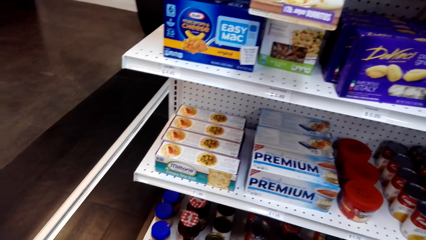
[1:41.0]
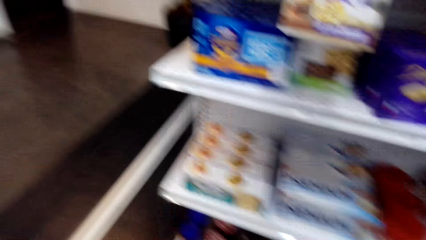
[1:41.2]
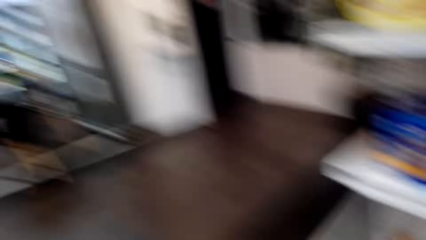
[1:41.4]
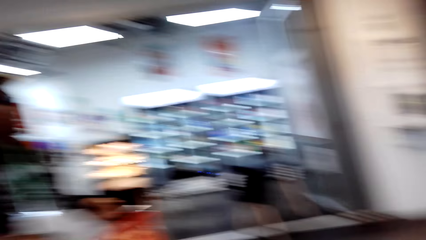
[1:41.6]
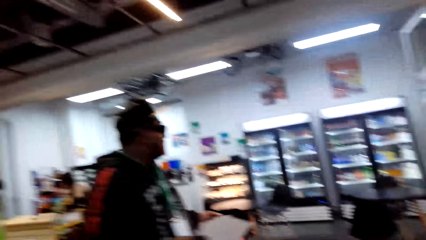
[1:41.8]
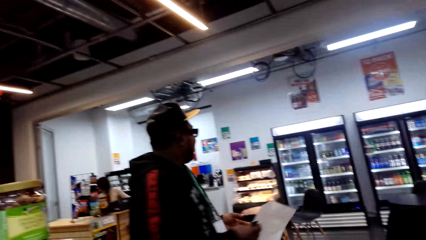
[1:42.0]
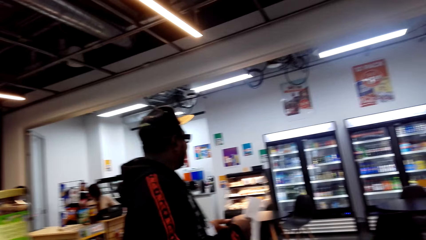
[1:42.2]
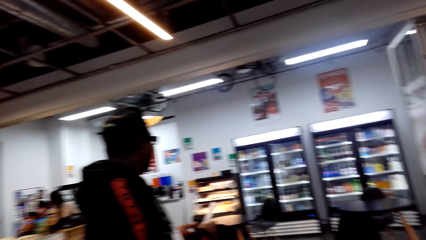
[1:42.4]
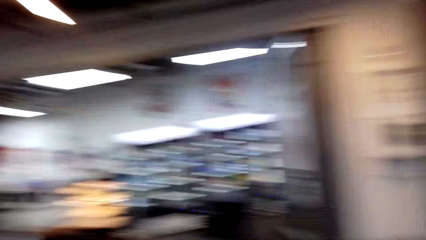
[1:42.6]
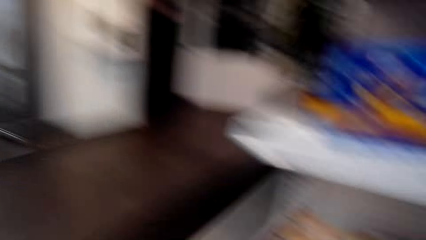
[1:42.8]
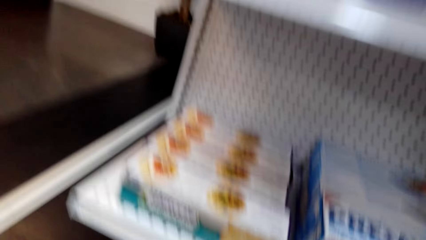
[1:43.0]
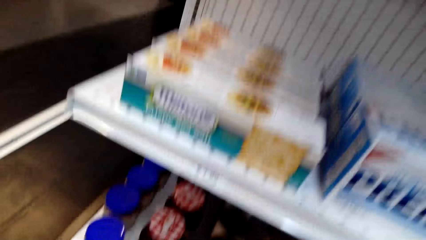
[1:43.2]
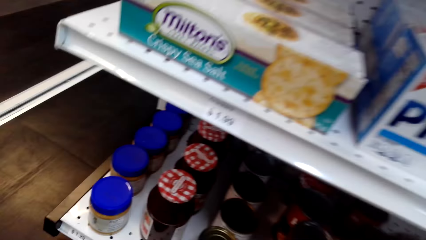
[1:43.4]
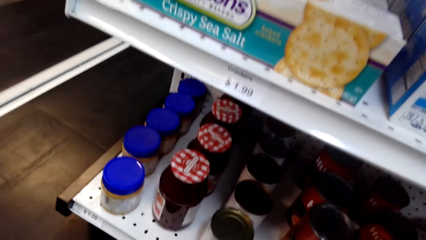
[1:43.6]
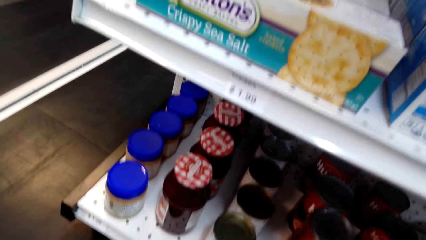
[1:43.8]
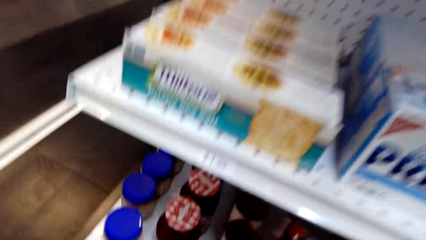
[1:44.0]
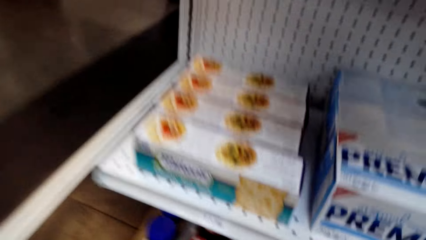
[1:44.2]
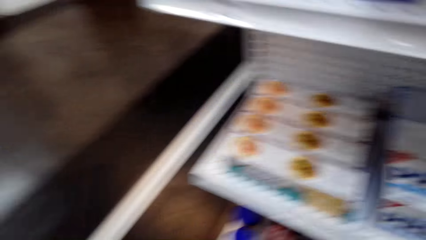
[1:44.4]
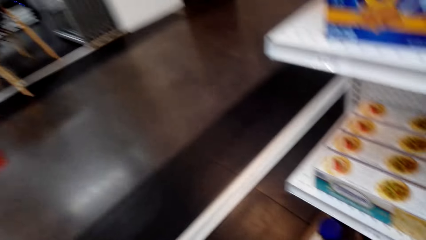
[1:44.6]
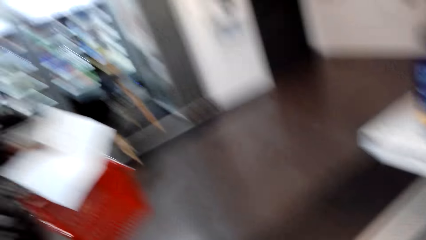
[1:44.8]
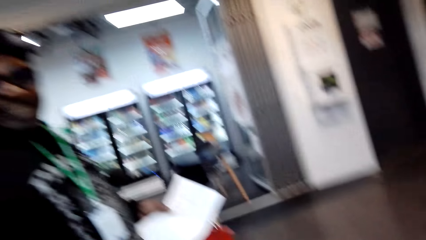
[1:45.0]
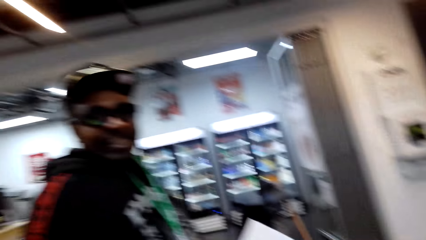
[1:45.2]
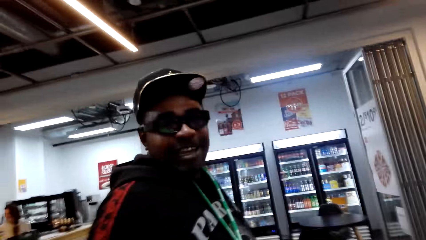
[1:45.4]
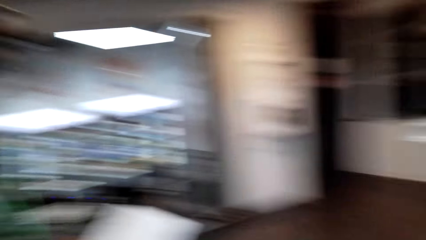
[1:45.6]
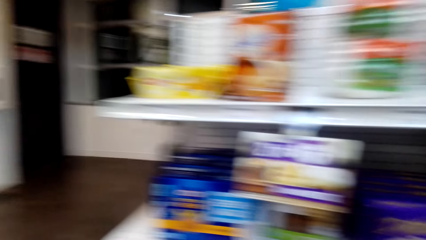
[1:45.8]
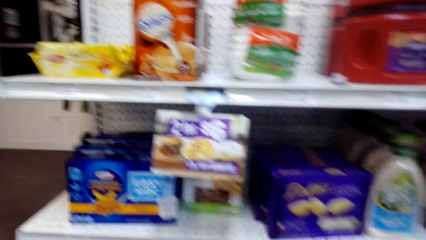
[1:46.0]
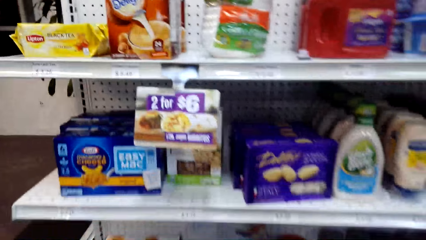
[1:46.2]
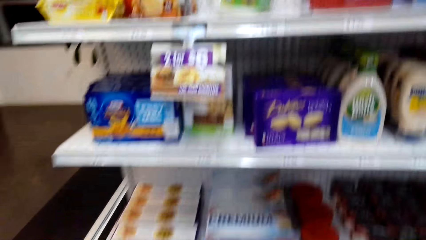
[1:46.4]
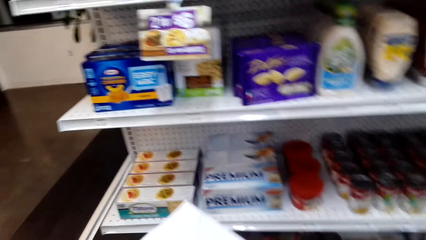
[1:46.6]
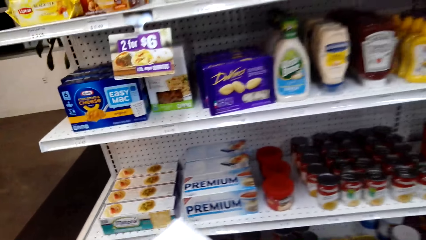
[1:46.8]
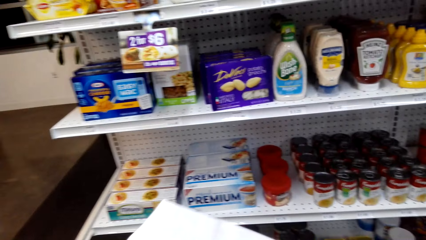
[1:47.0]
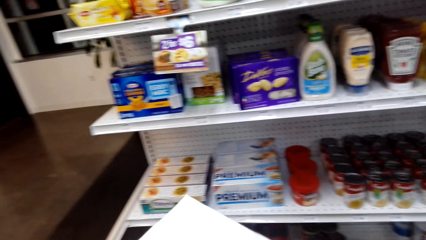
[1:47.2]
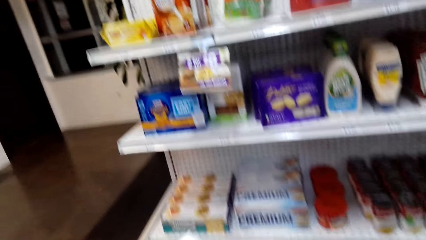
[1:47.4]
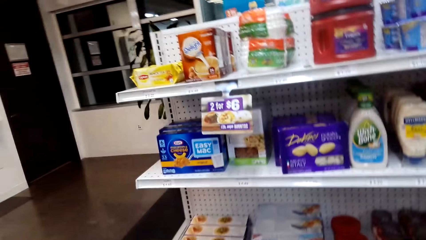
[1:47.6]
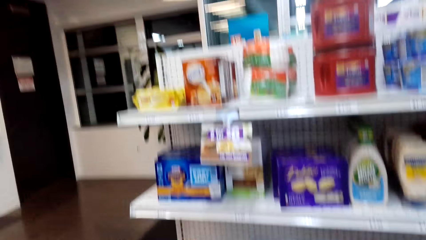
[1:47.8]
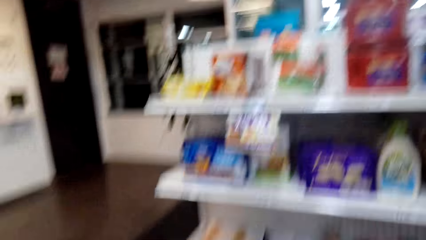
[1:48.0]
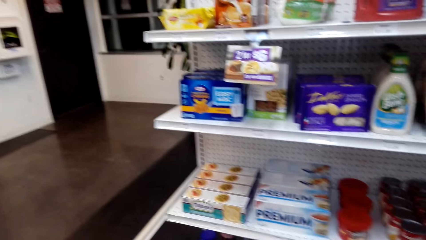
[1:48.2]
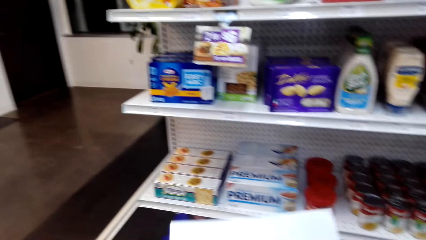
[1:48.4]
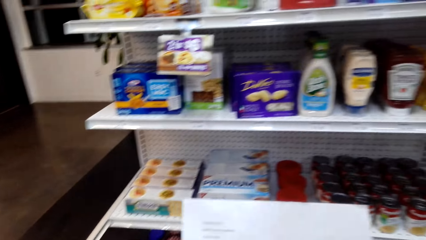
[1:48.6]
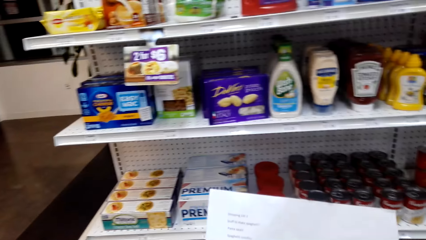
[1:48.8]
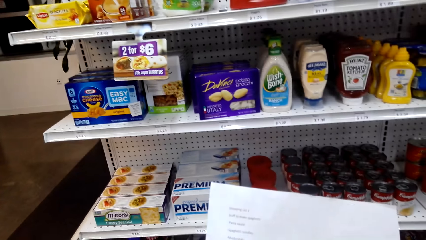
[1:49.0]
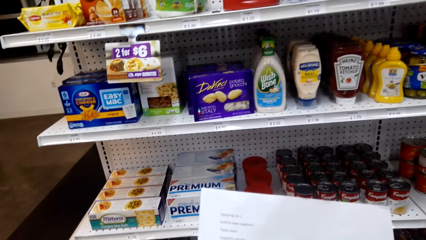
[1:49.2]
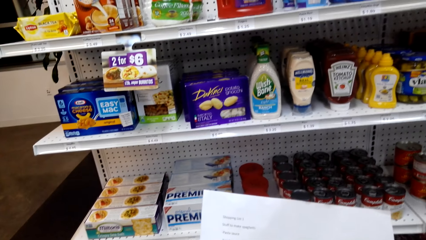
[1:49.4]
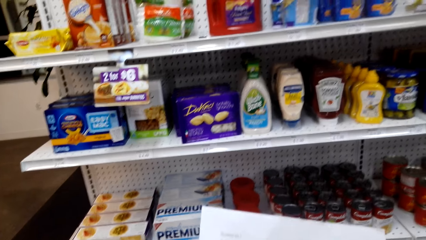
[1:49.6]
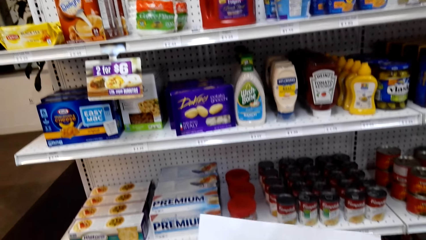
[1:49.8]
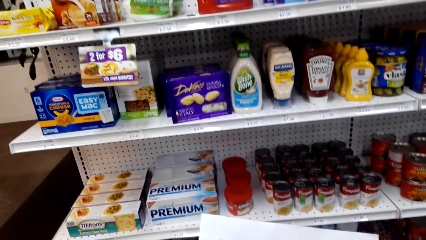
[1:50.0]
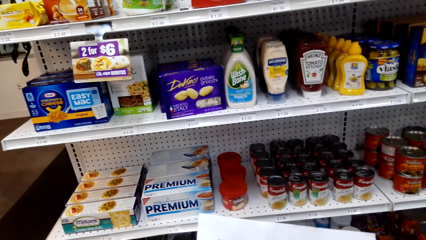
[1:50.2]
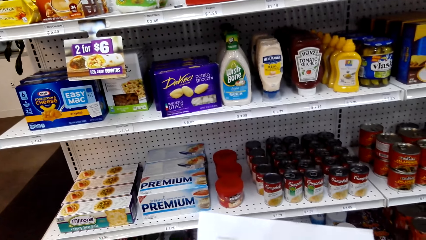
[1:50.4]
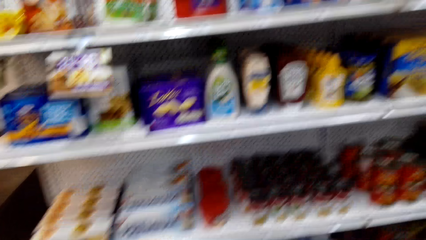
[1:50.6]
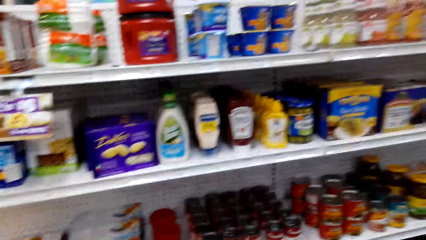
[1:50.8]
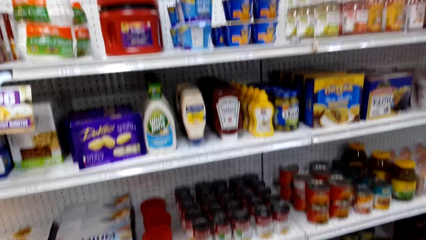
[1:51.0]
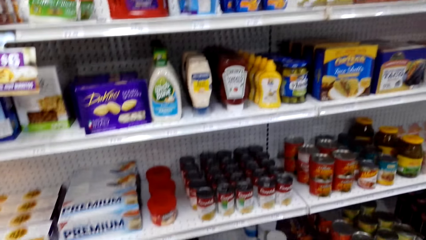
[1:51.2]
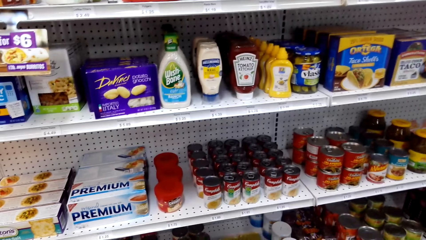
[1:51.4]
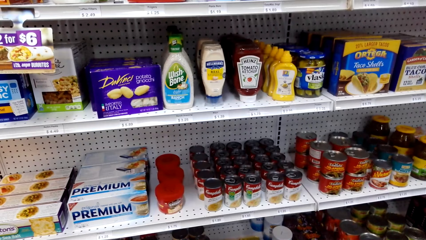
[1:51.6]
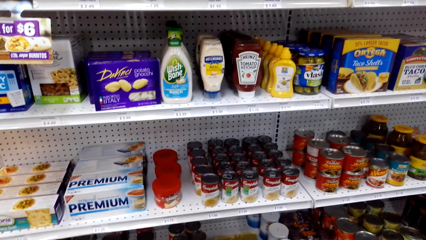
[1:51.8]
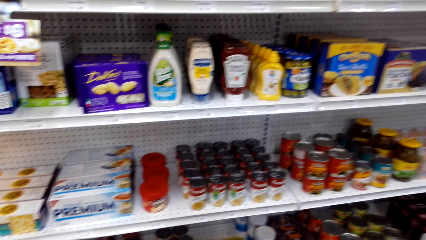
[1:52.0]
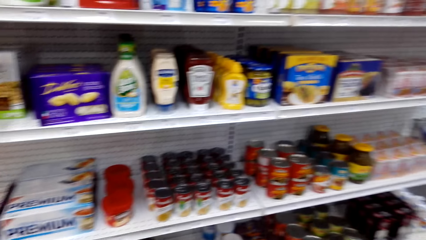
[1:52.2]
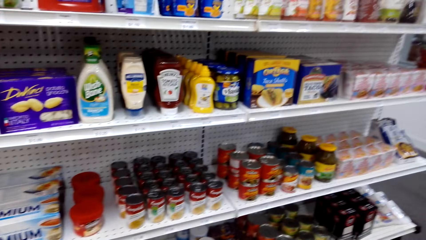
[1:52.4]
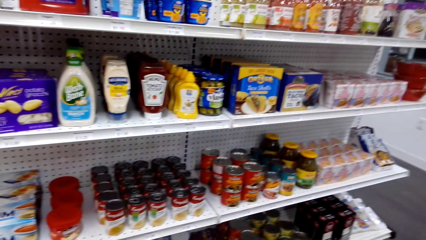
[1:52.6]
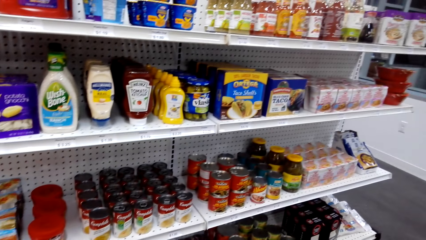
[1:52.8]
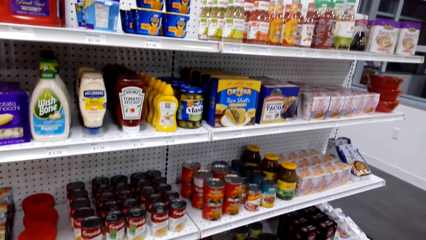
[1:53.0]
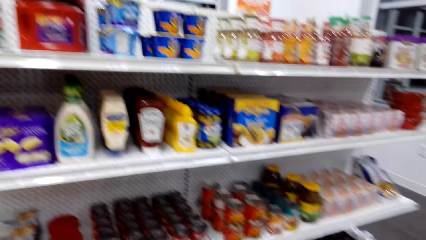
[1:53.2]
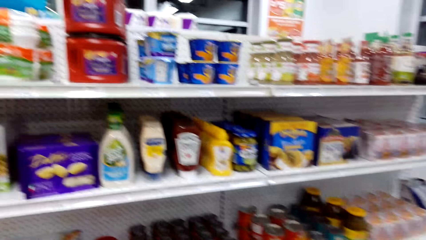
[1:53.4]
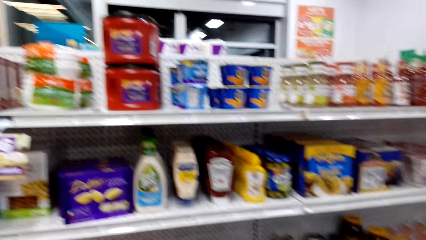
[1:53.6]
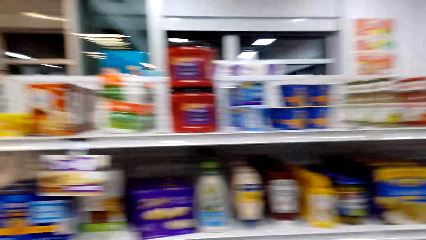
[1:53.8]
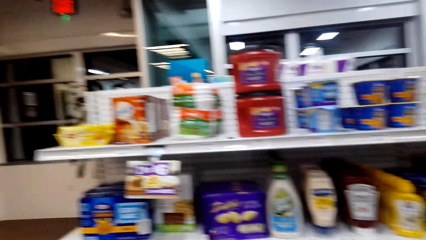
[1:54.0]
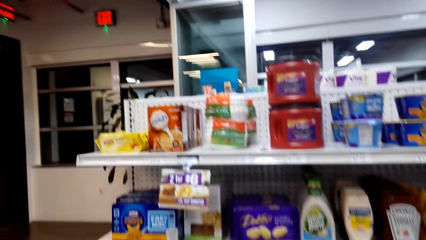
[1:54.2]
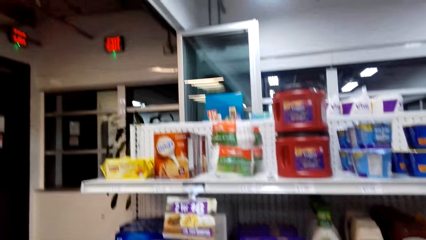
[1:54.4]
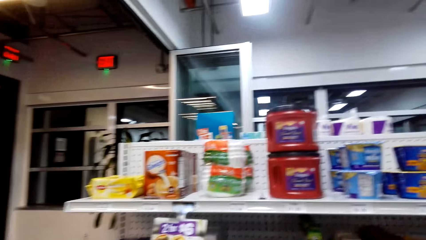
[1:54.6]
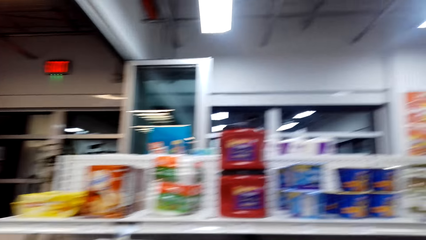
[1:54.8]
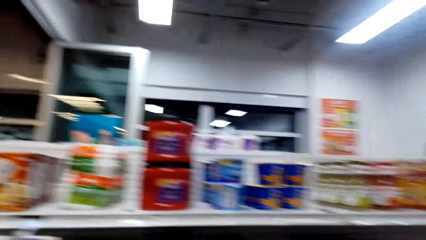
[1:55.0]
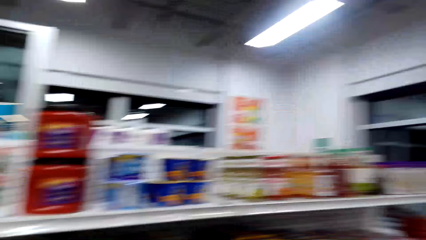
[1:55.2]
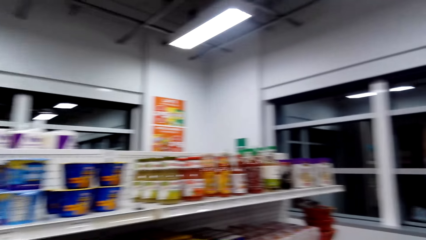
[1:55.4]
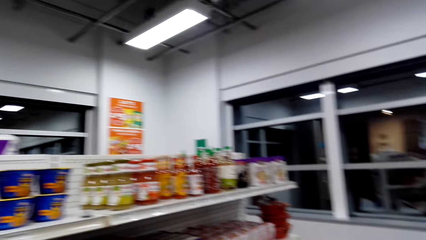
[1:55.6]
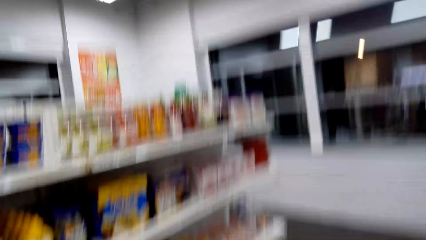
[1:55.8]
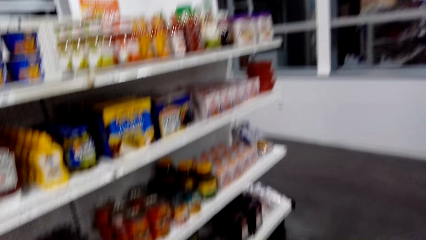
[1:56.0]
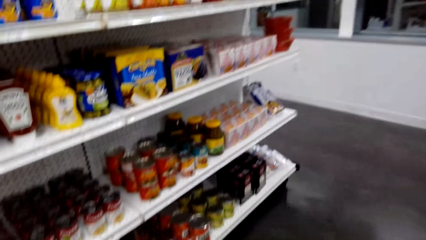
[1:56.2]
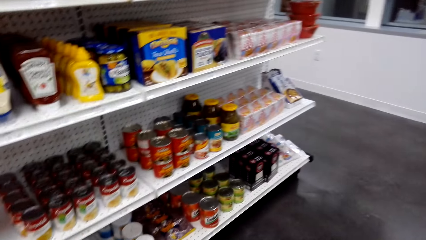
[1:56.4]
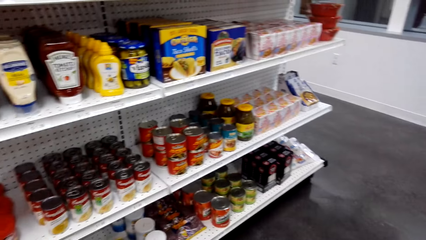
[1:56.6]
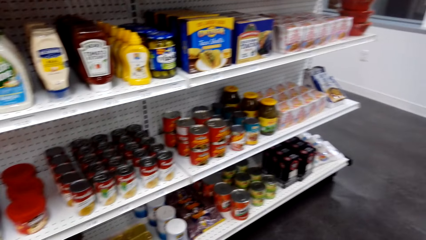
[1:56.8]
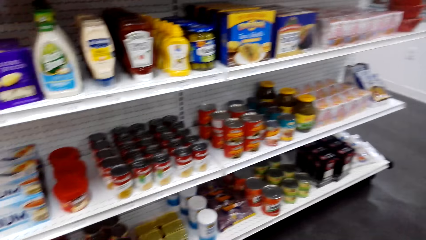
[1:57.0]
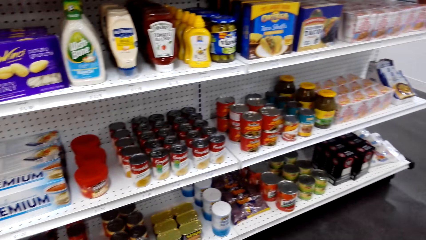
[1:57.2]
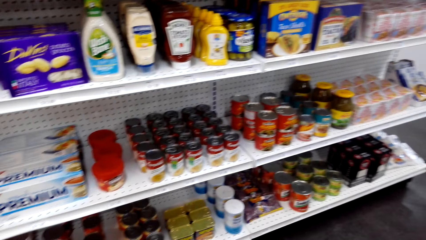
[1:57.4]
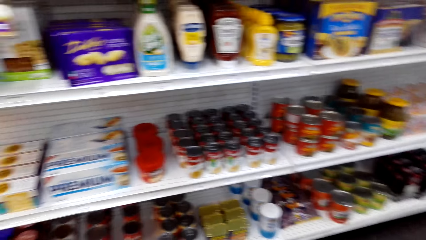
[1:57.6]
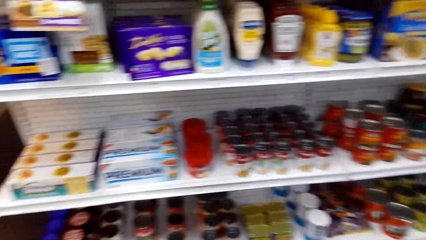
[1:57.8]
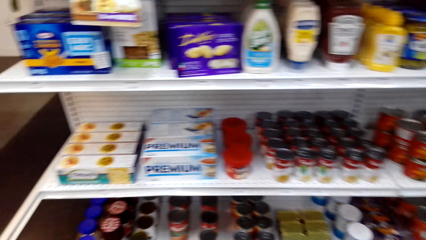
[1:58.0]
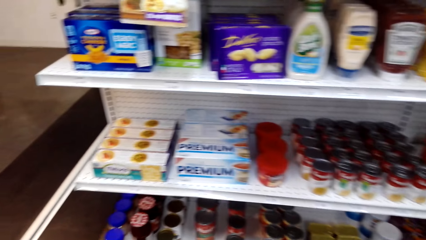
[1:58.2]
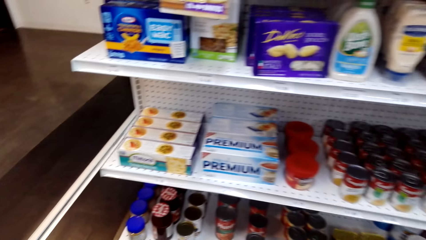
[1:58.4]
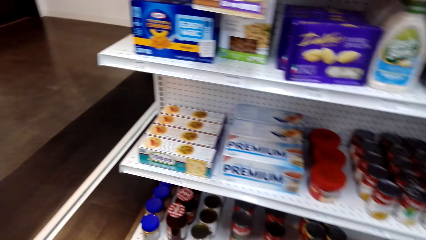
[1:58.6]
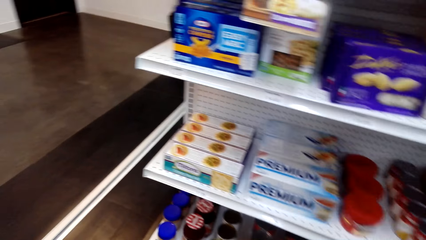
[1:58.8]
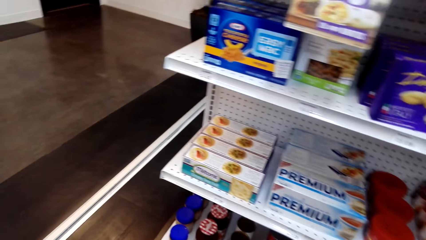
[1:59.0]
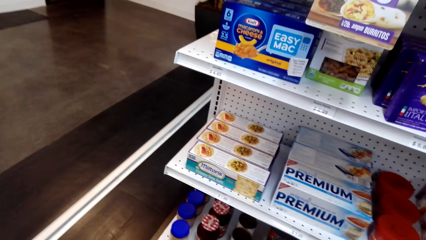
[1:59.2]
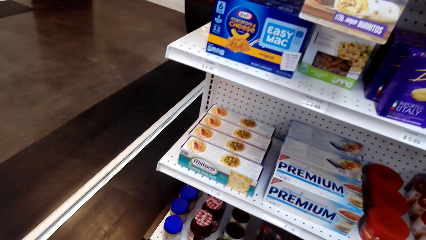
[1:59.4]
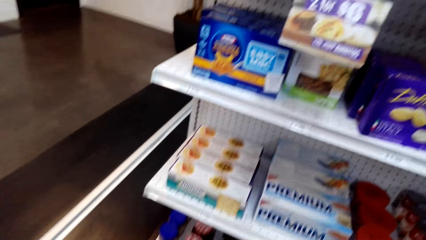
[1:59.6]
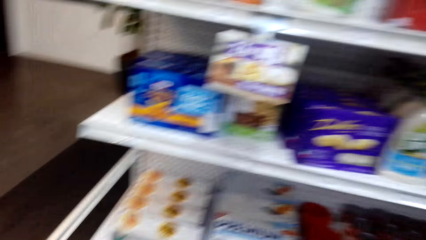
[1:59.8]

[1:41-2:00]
The camera wearer talks to a man. They look at the shopping list. They look at the products at the shelf.
